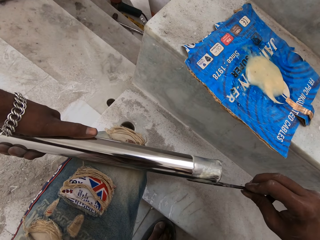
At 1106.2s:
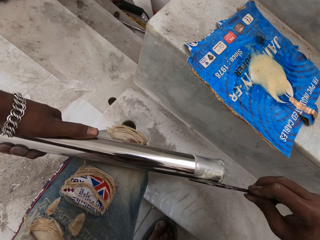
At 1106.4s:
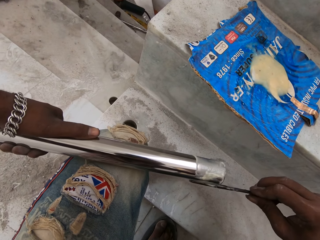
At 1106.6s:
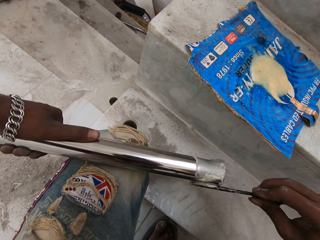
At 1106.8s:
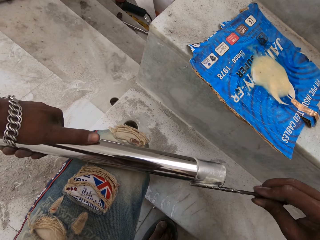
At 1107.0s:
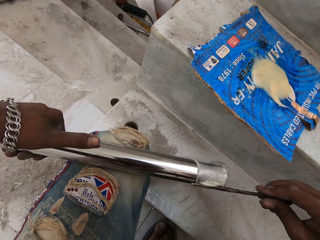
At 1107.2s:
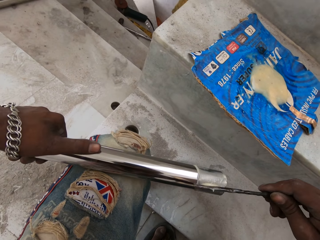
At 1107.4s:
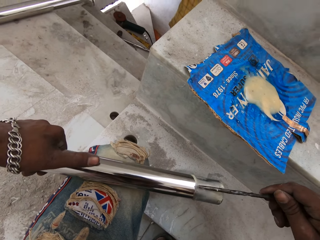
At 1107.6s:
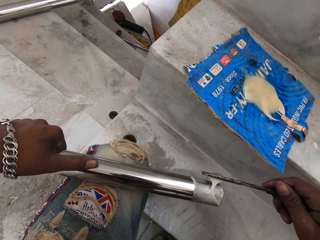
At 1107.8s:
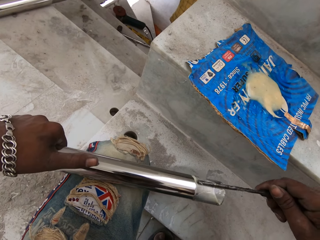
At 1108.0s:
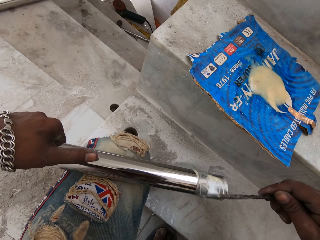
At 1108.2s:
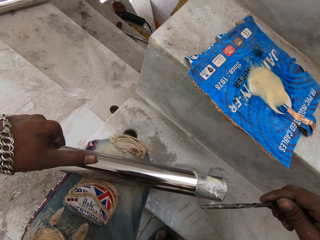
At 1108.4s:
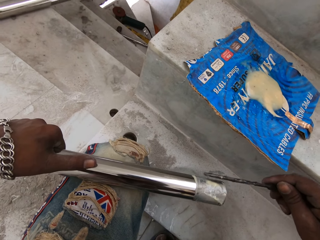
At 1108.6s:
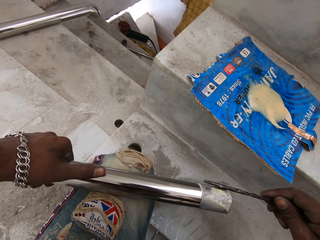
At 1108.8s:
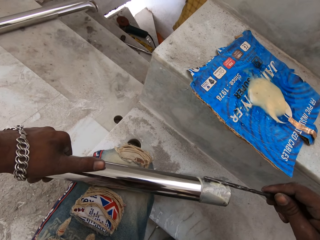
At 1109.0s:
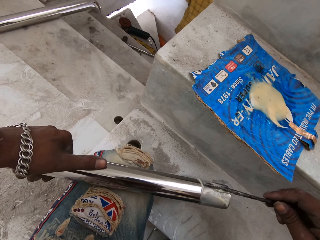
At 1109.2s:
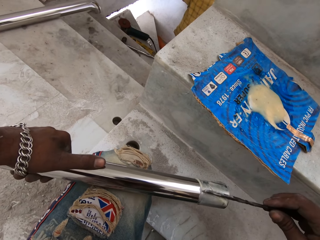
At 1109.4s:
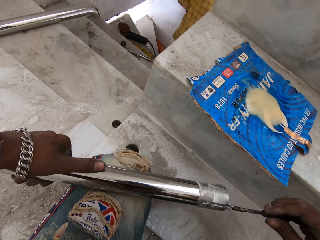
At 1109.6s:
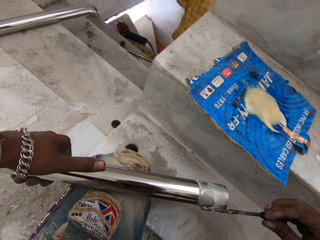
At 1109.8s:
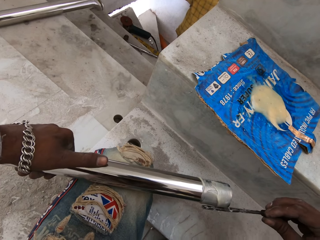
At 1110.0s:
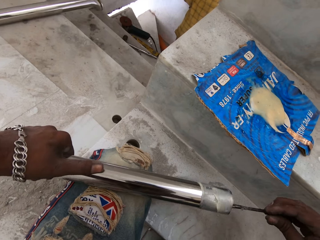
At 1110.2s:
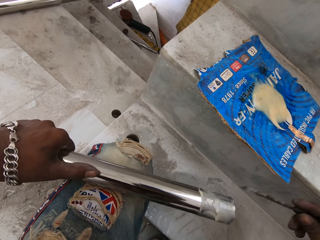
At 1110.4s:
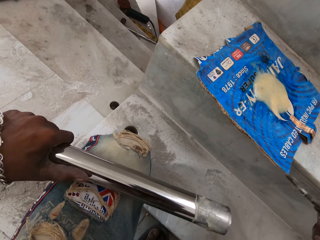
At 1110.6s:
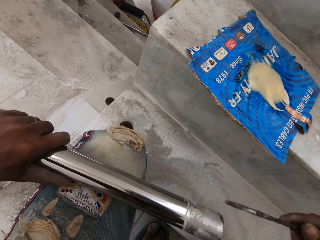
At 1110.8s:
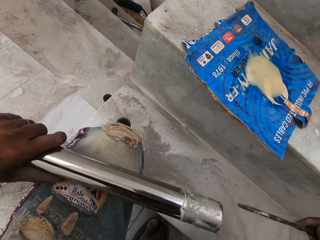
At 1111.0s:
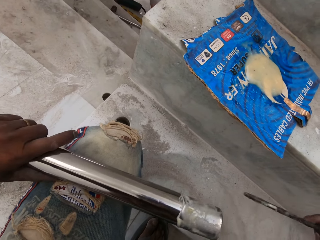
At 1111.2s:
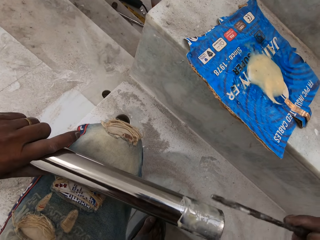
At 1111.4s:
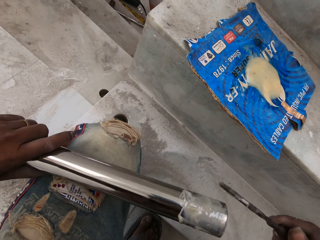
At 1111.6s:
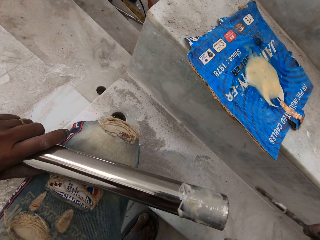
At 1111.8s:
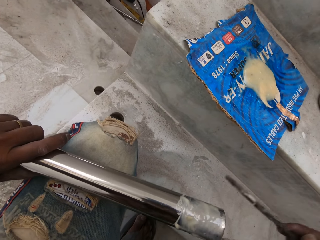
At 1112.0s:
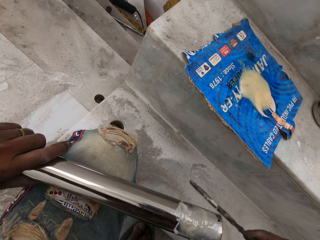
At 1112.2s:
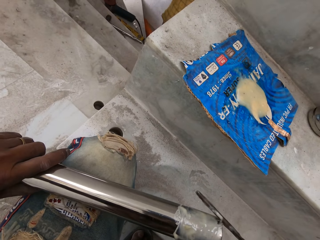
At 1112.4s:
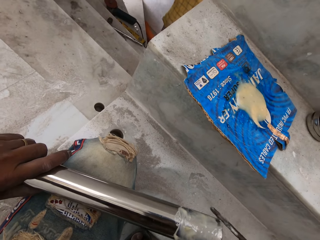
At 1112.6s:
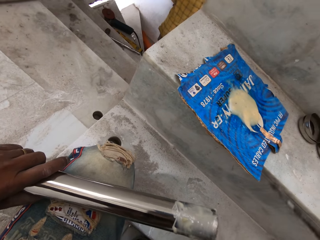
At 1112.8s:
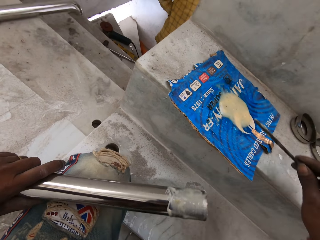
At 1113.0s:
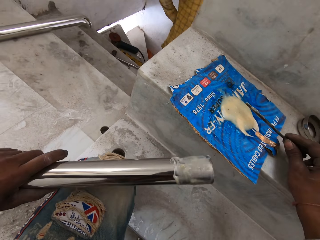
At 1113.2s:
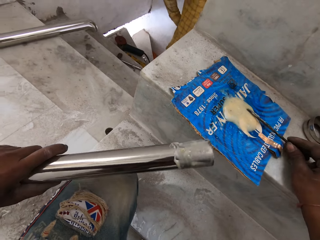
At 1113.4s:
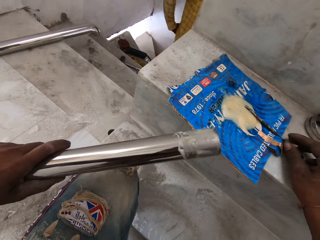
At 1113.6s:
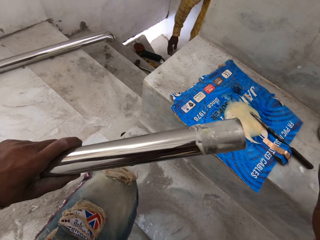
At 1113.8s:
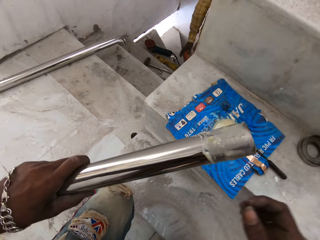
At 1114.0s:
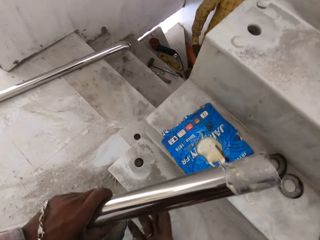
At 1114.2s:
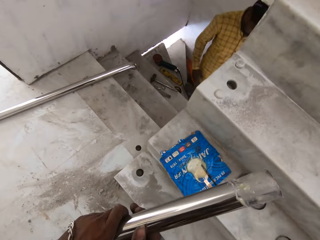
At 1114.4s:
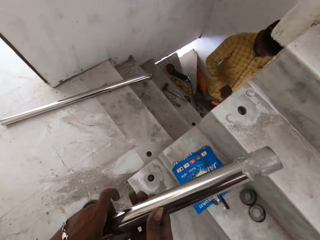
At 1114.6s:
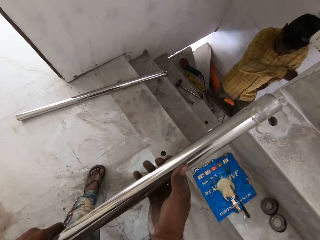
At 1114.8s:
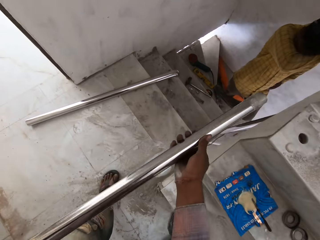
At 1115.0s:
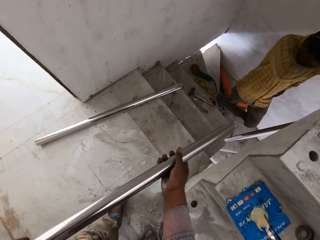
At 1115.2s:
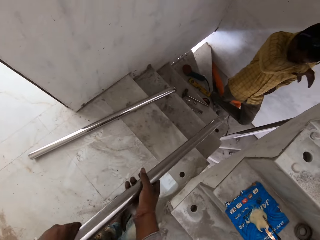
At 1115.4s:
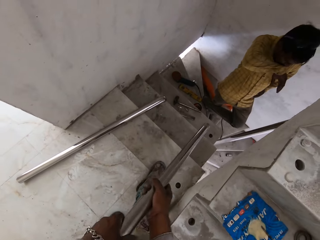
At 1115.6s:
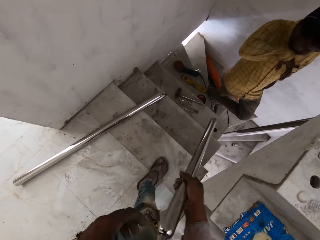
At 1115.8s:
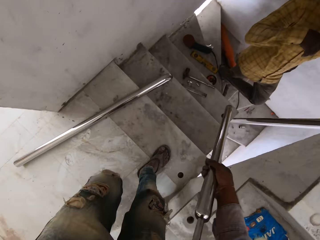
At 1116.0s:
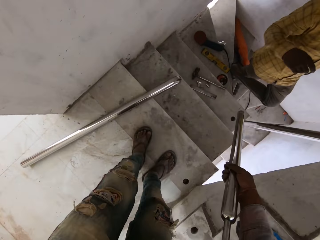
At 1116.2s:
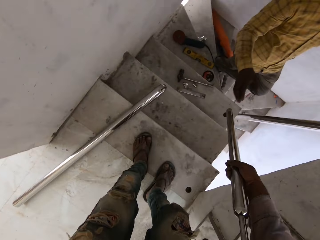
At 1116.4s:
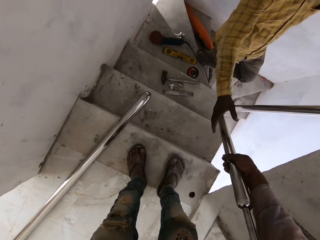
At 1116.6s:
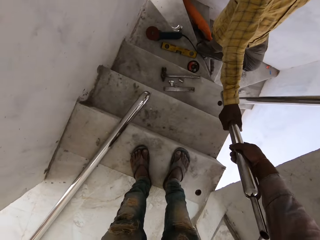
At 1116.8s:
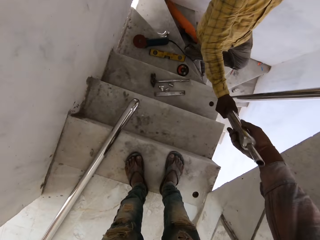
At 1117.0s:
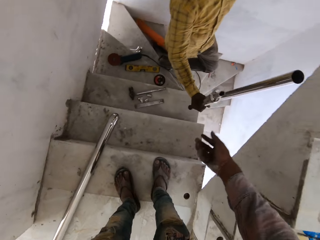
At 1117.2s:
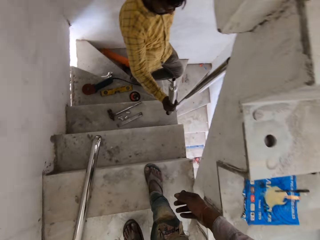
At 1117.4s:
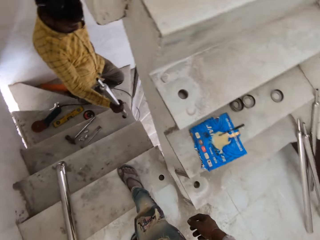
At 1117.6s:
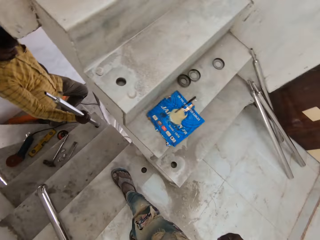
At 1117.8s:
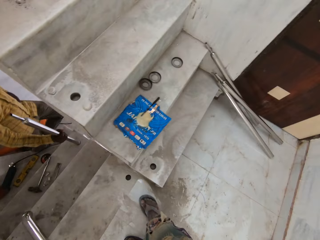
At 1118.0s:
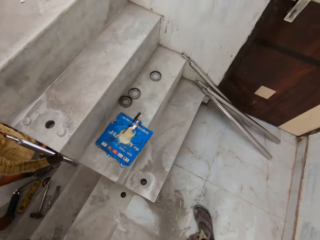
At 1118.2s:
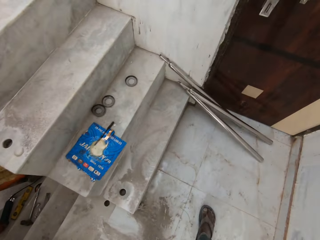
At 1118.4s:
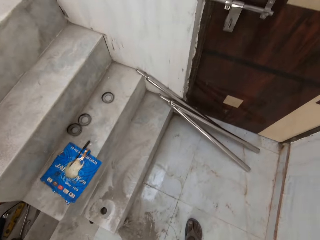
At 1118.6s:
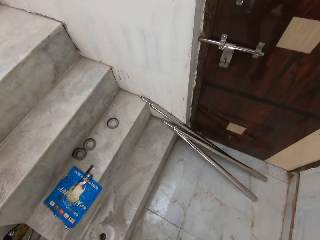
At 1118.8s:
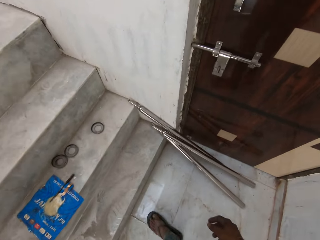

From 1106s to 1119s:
The camera wearer talks to a man. He drops the screwdriver on the carton on the floor with his right hand. He holds the steel rod in his left hand with his right hand. He gives the man the steel rod in his right hand.

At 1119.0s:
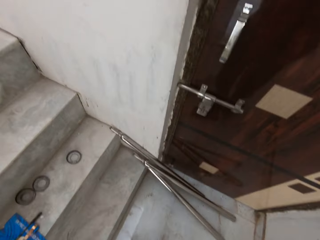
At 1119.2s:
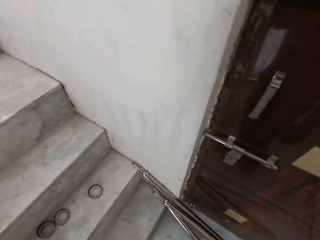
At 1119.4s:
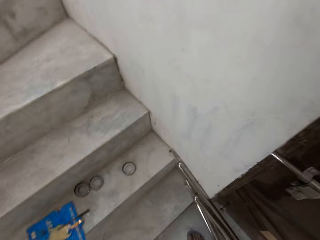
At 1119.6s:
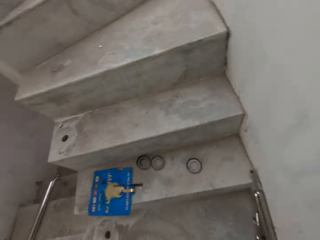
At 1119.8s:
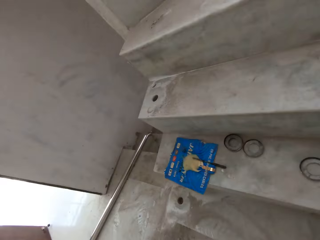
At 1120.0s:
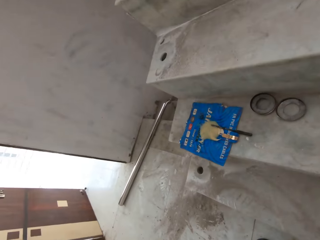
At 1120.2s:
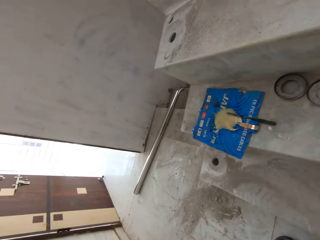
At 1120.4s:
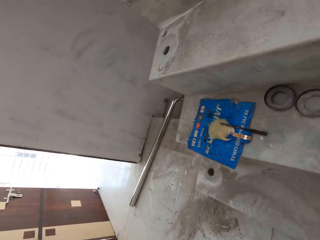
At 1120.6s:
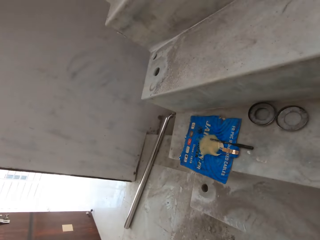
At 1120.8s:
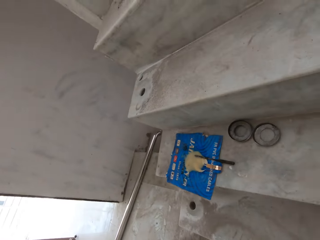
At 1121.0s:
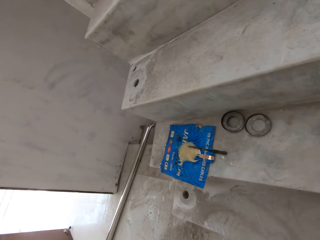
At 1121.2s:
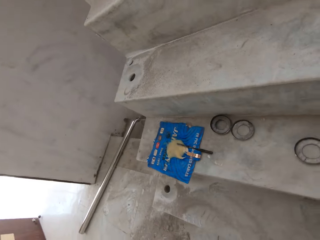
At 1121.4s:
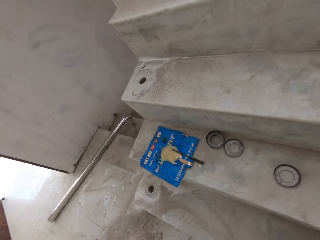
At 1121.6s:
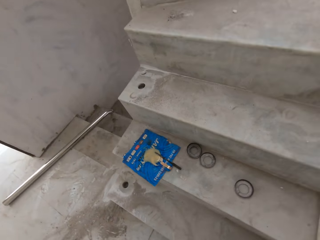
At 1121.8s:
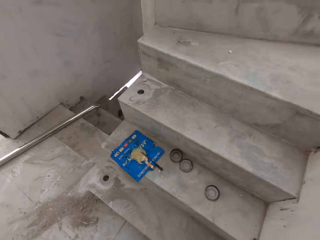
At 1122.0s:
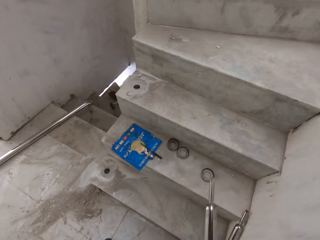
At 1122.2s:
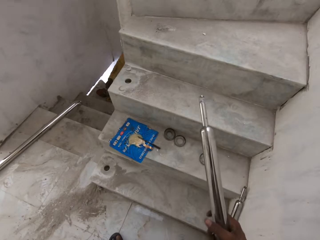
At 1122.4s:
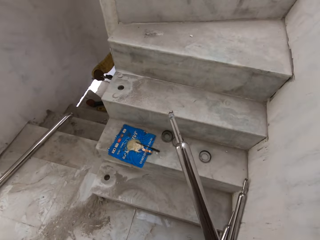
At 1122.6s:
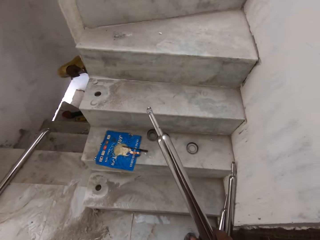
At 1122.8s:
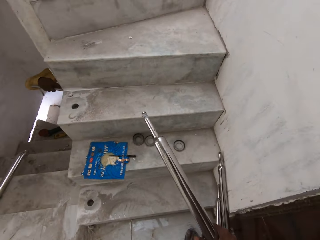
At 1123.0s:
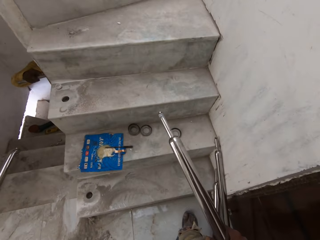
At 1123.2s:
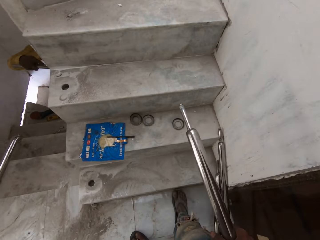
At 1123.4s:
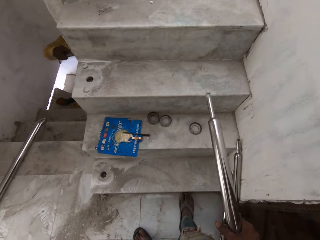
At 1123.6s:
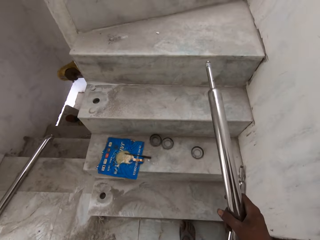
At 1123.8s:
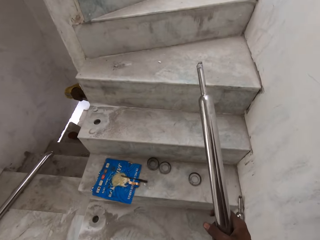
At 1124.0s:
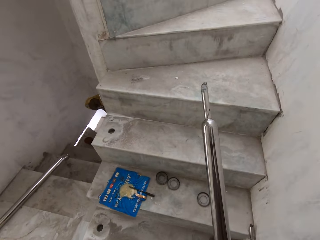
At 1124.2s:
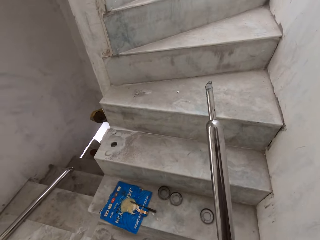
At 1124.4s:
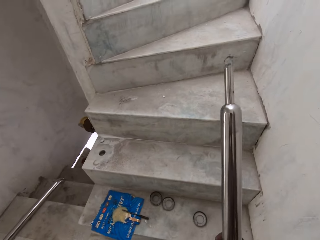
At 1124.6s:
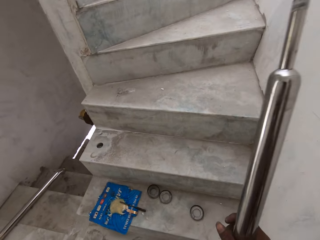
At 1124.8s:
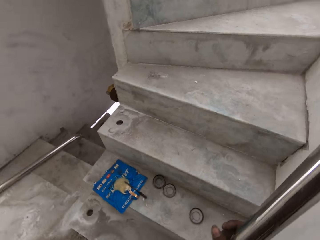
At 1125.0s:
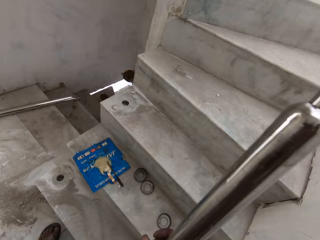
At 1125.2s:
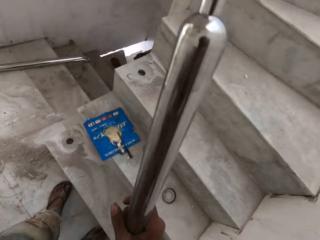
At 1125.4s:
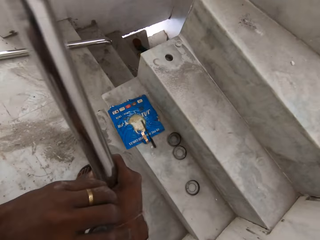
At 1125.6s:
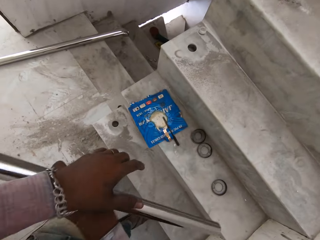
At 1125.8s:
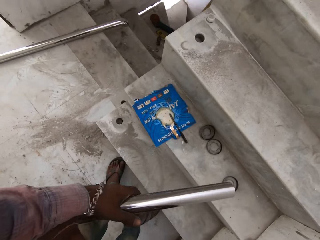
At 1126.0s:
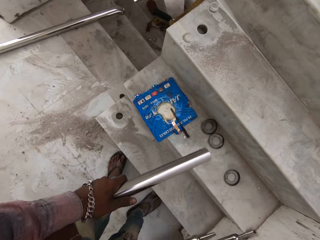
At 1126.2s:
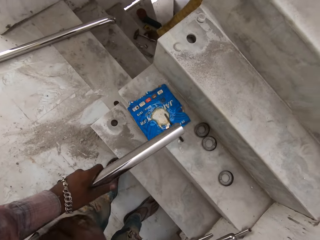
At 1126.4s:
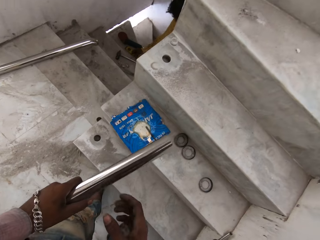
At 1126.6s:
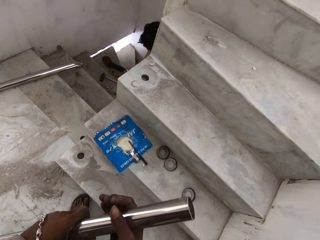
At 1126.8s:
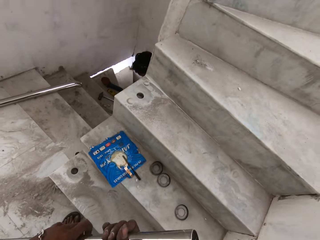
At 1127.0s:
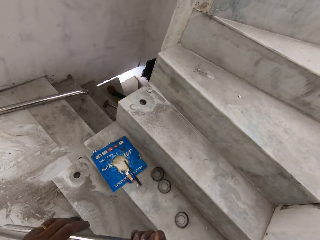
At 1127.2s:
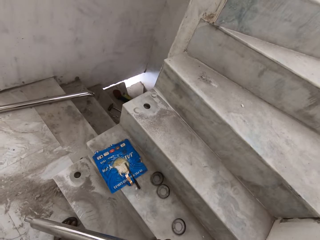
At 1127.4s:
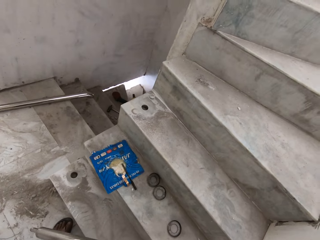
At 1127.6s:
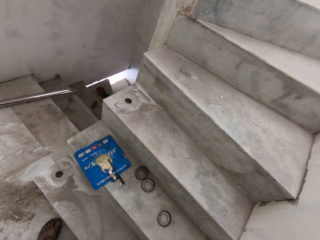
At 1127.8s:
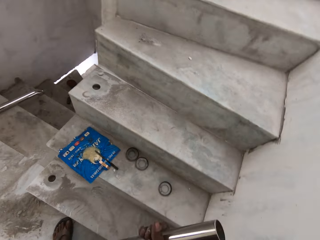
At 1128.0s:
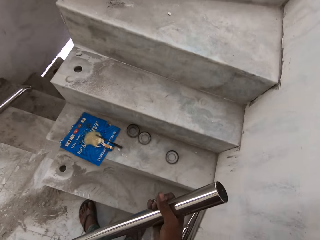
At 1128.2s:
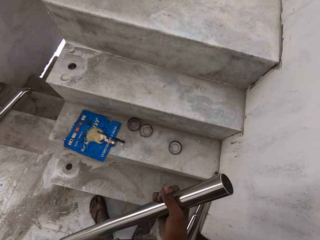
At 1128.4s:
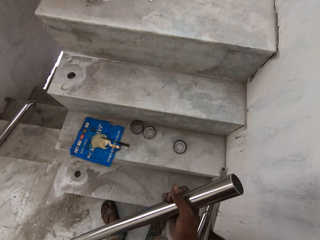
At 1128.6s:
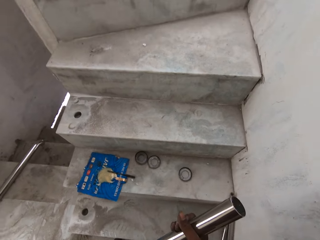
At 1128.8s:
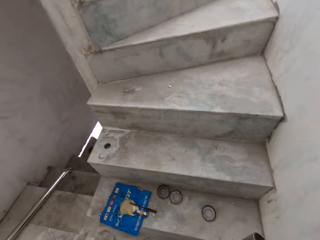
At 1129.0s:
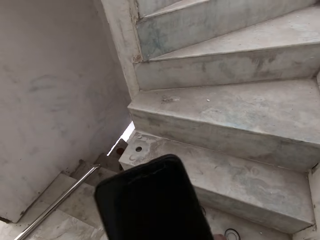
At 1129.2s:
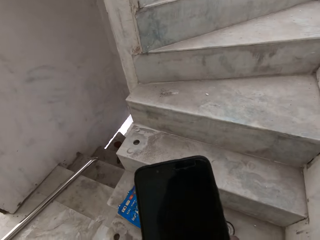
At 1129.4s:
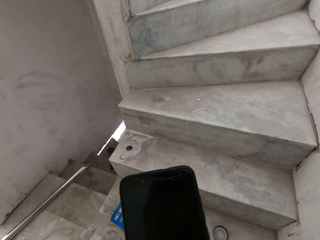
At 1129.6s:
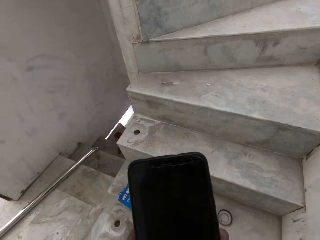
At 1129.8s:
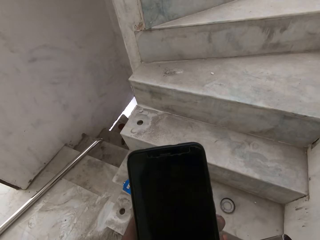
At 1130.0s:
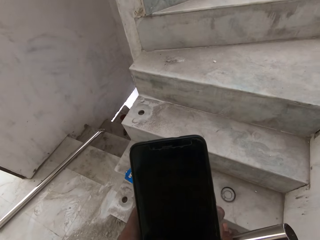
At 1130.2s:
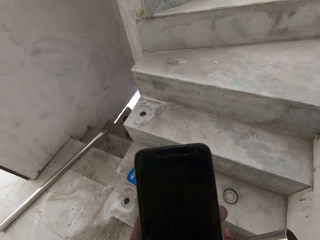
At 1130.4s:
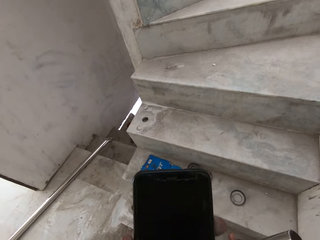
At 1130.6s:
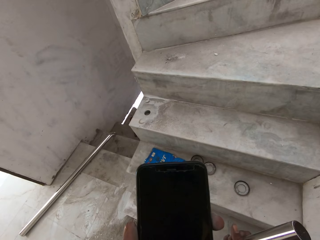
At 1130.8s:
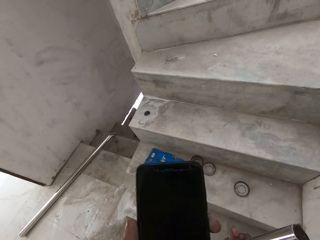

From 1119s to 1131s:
The camera wearer takes the steel rod on the floor. He holds the steel rod in his right hand. He switches the steel rod to his left hand. He holds the steel rod in his left hand with his right hand. He removes the phone in his pocket. He holds the phone in his left hand.
